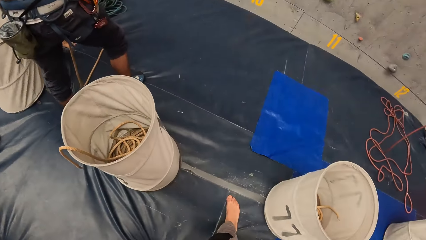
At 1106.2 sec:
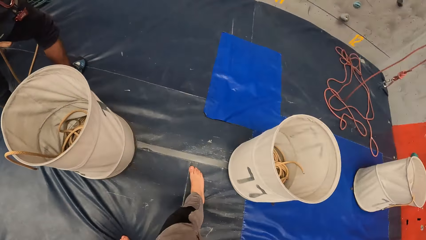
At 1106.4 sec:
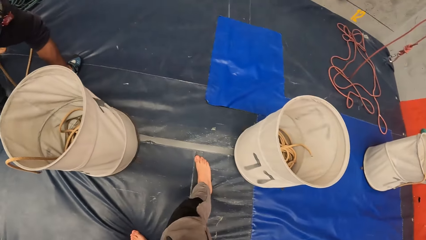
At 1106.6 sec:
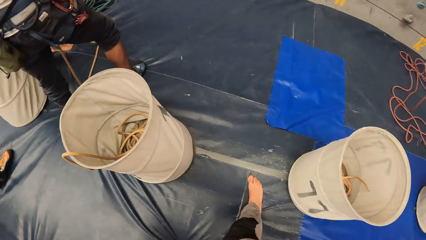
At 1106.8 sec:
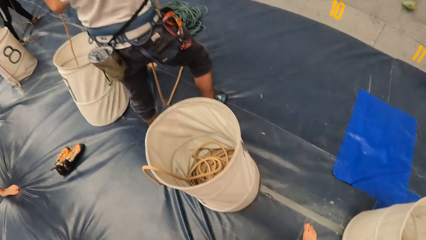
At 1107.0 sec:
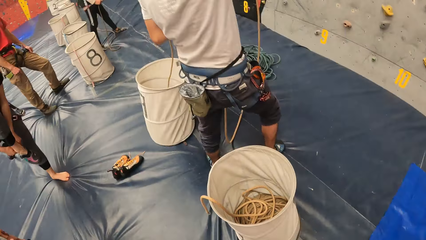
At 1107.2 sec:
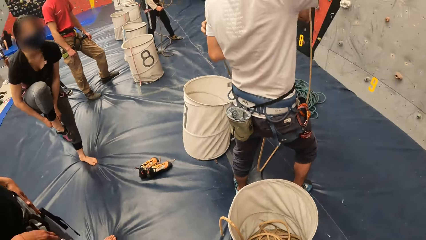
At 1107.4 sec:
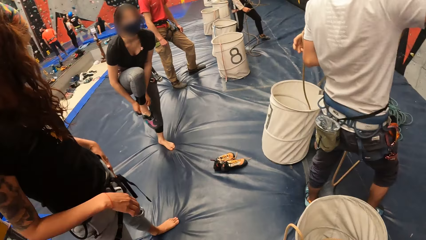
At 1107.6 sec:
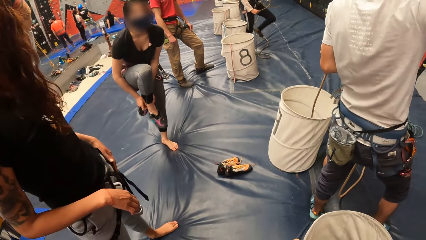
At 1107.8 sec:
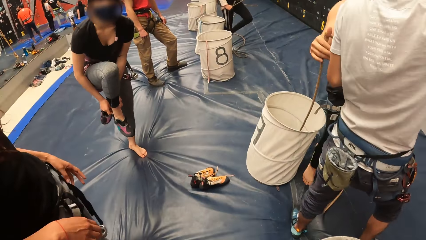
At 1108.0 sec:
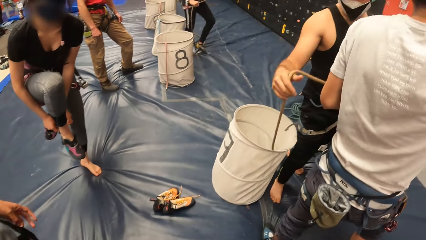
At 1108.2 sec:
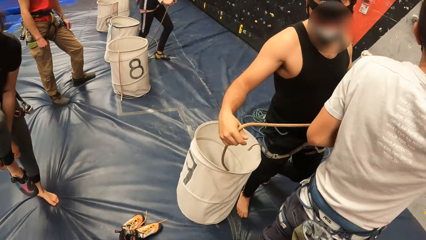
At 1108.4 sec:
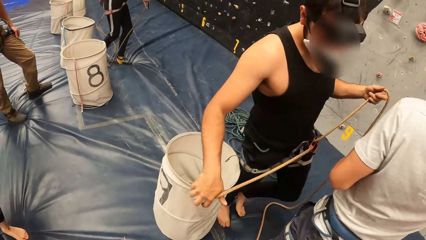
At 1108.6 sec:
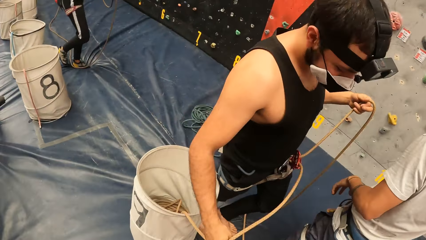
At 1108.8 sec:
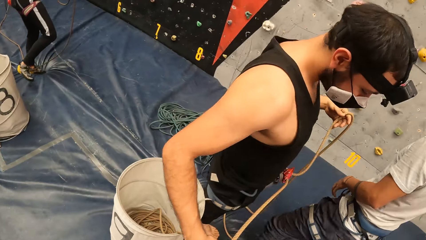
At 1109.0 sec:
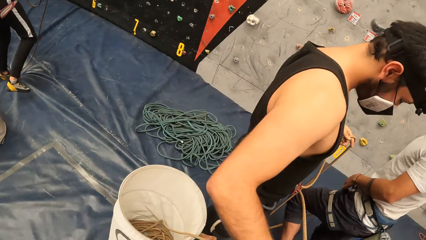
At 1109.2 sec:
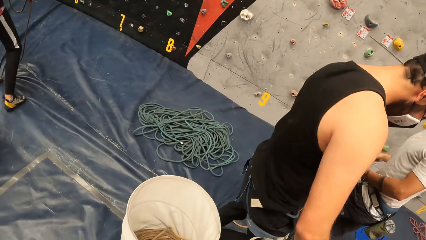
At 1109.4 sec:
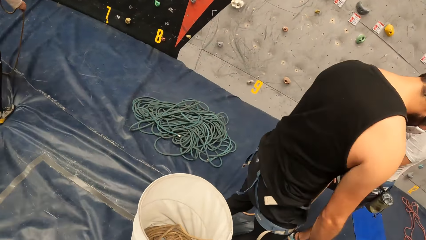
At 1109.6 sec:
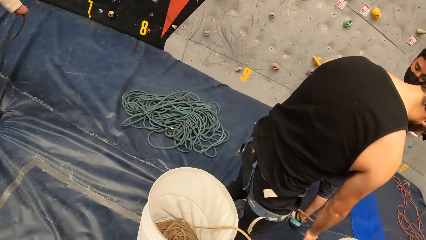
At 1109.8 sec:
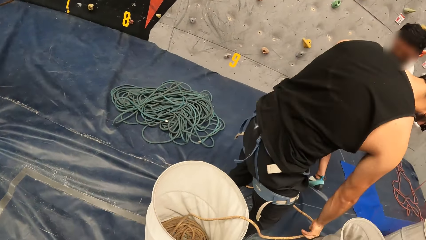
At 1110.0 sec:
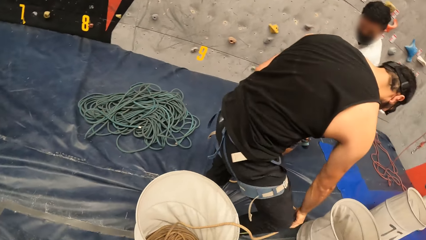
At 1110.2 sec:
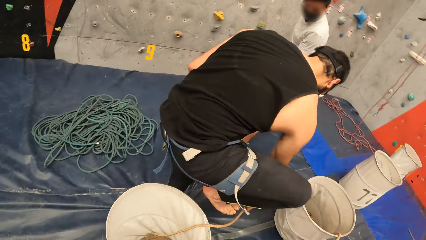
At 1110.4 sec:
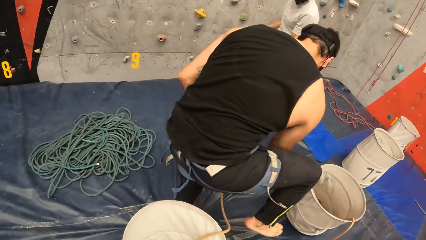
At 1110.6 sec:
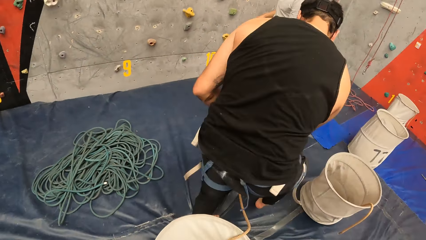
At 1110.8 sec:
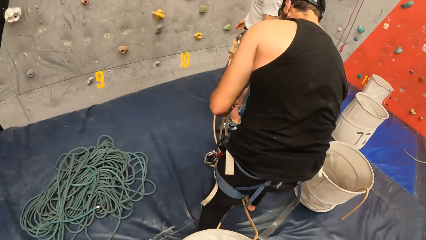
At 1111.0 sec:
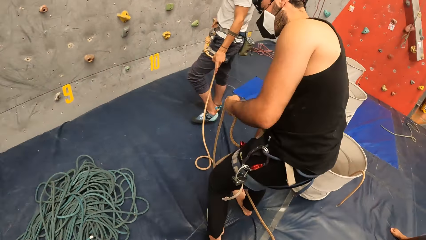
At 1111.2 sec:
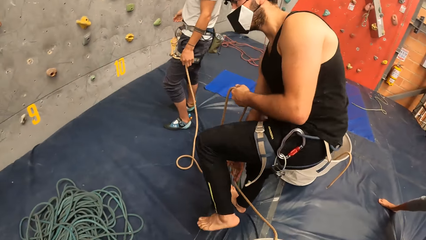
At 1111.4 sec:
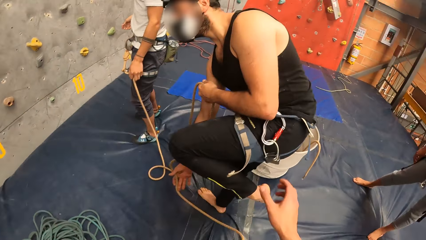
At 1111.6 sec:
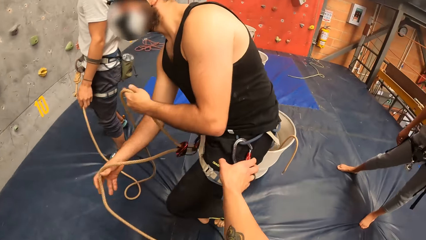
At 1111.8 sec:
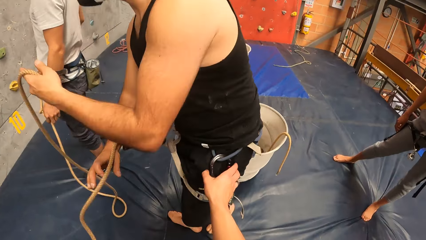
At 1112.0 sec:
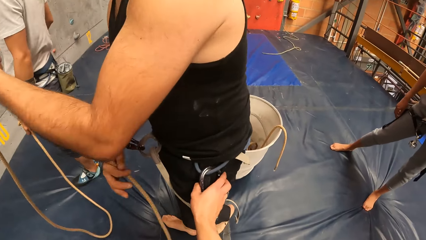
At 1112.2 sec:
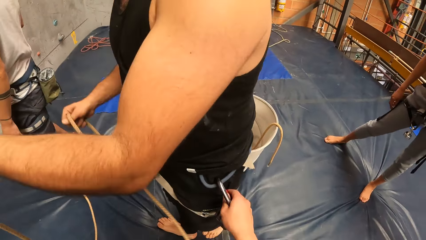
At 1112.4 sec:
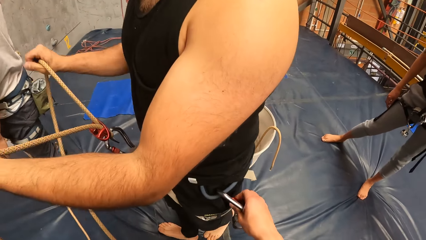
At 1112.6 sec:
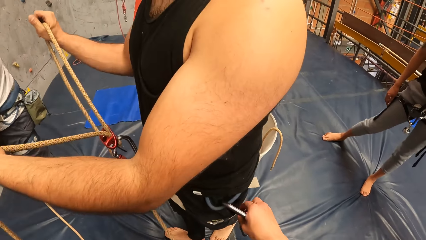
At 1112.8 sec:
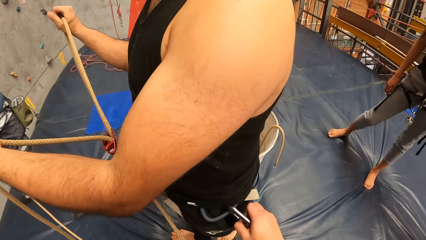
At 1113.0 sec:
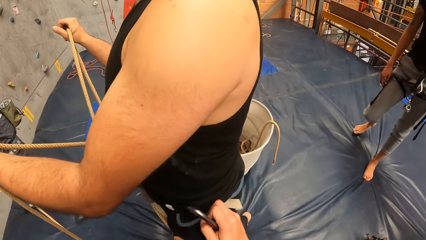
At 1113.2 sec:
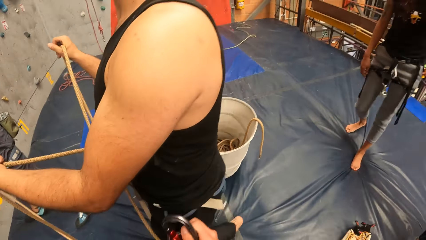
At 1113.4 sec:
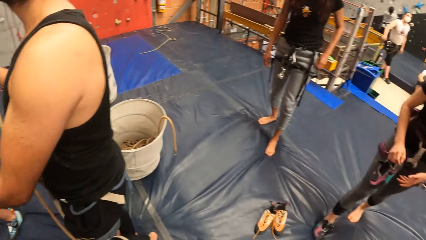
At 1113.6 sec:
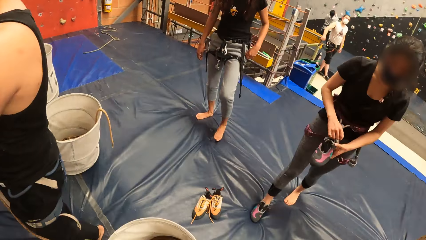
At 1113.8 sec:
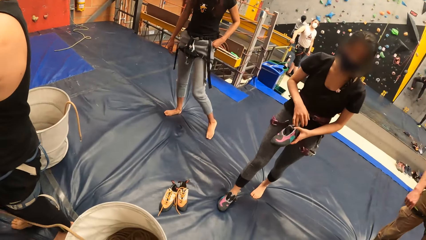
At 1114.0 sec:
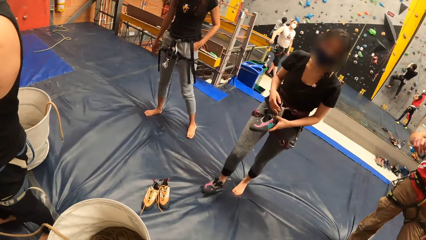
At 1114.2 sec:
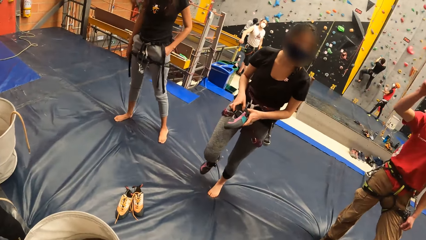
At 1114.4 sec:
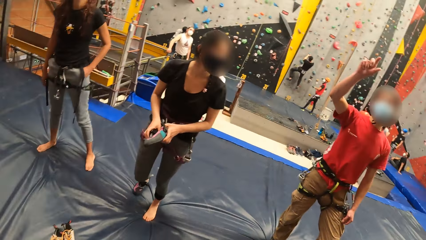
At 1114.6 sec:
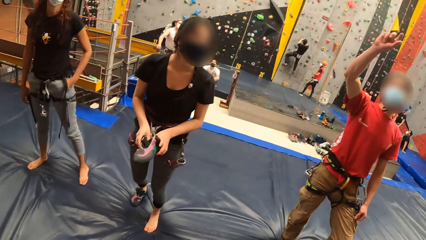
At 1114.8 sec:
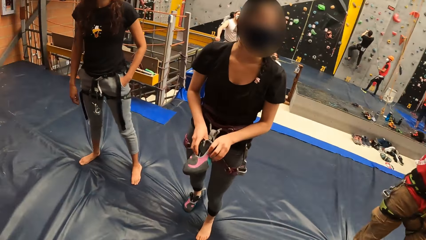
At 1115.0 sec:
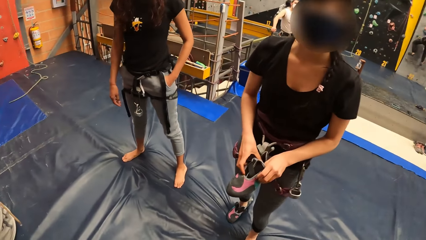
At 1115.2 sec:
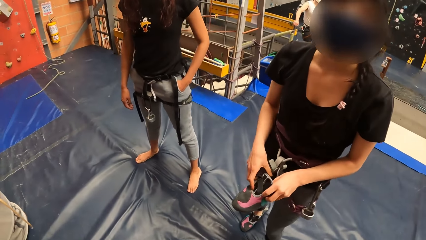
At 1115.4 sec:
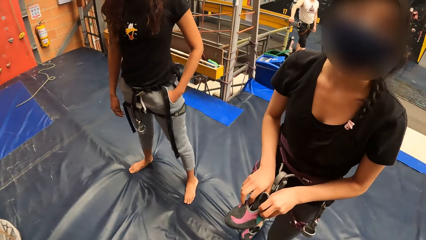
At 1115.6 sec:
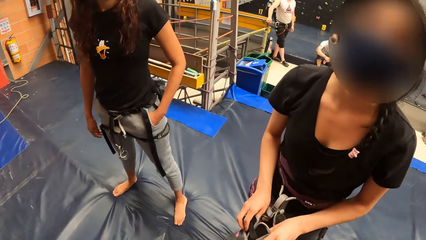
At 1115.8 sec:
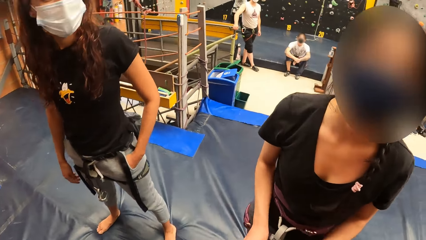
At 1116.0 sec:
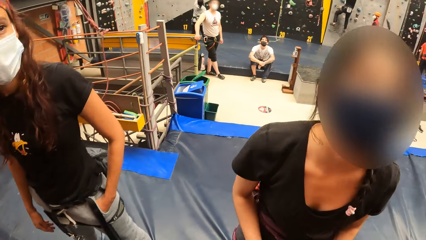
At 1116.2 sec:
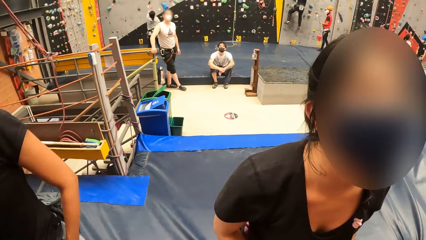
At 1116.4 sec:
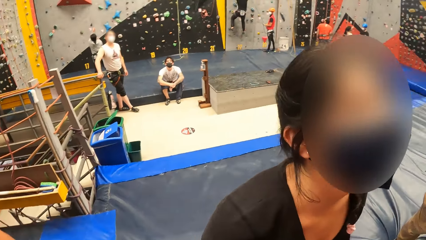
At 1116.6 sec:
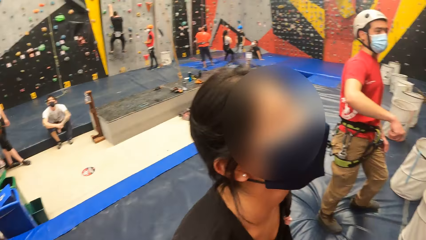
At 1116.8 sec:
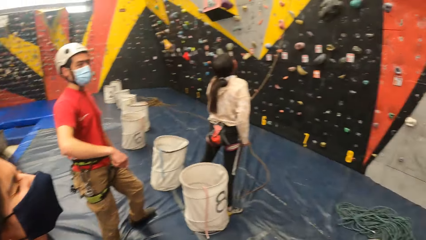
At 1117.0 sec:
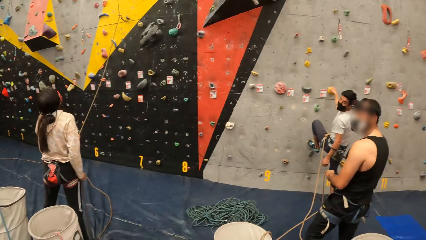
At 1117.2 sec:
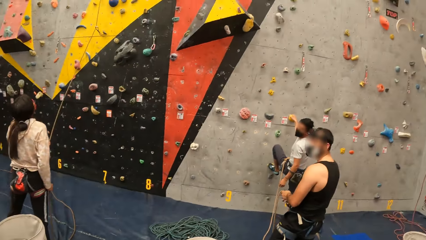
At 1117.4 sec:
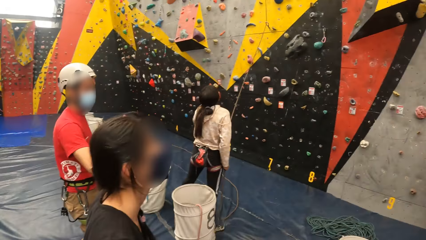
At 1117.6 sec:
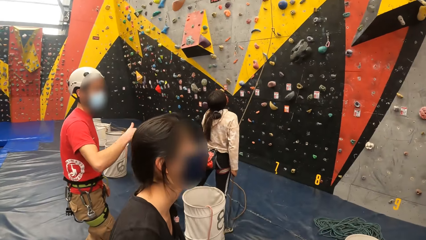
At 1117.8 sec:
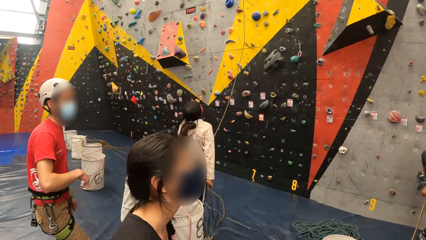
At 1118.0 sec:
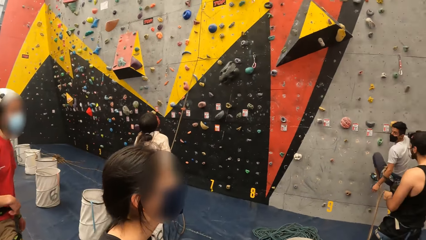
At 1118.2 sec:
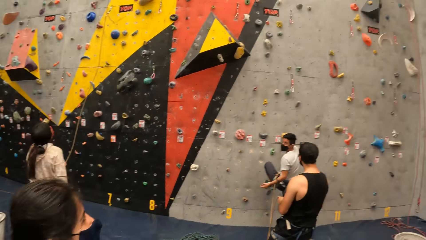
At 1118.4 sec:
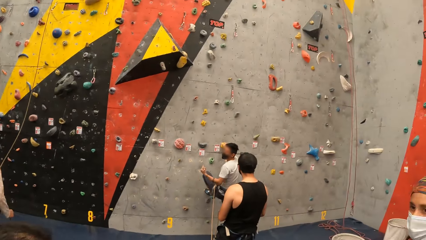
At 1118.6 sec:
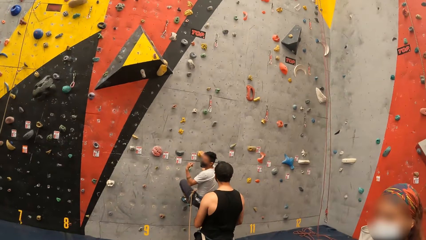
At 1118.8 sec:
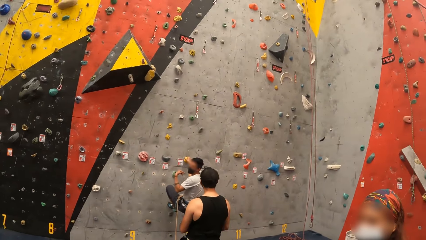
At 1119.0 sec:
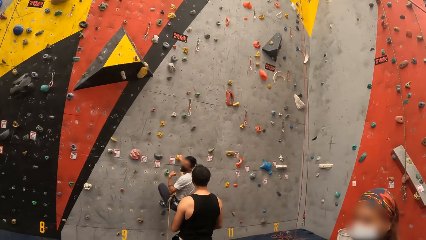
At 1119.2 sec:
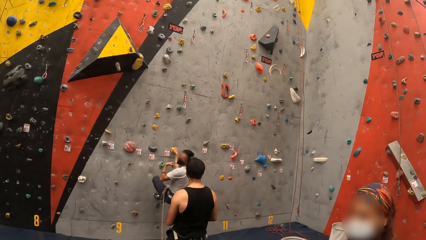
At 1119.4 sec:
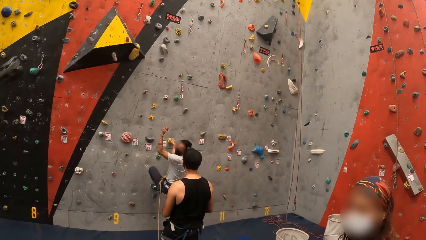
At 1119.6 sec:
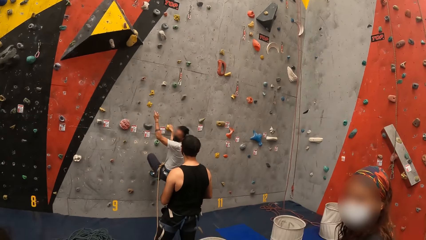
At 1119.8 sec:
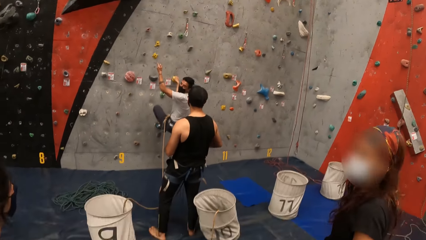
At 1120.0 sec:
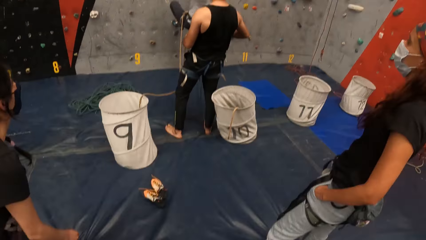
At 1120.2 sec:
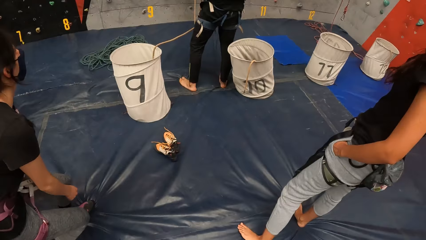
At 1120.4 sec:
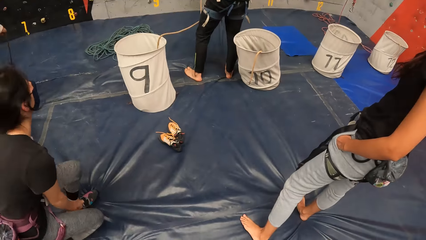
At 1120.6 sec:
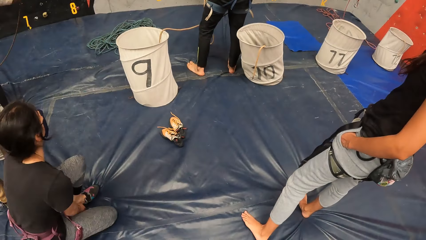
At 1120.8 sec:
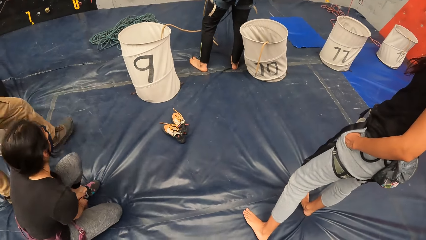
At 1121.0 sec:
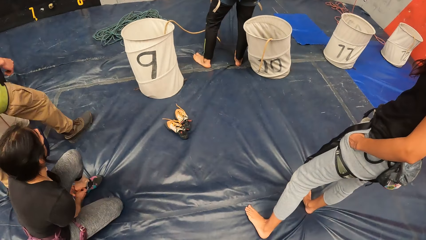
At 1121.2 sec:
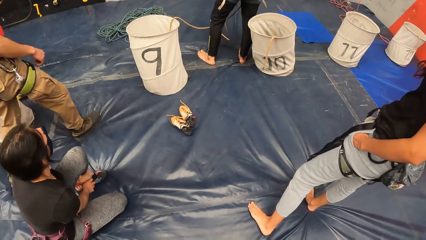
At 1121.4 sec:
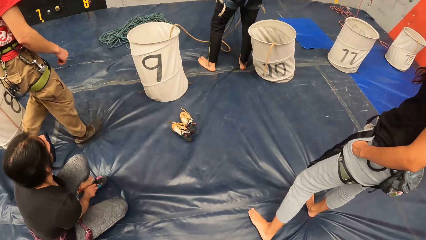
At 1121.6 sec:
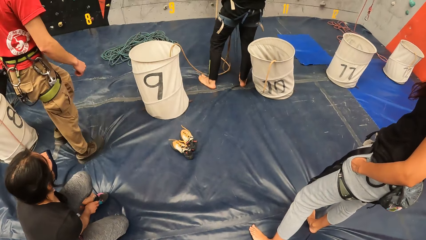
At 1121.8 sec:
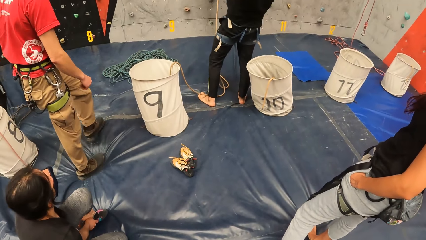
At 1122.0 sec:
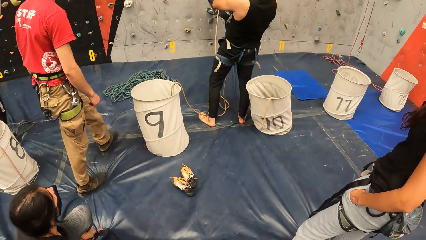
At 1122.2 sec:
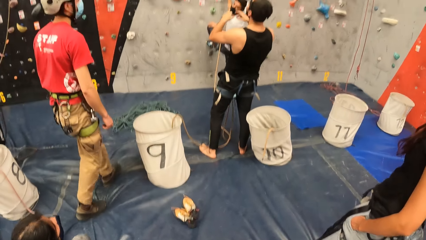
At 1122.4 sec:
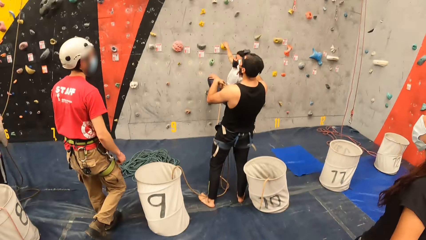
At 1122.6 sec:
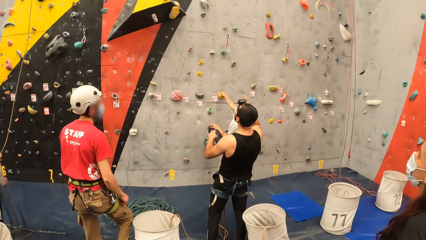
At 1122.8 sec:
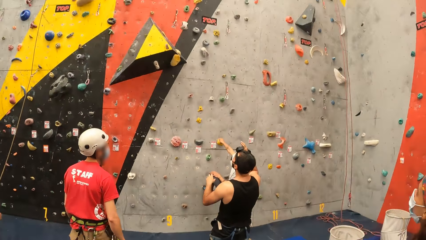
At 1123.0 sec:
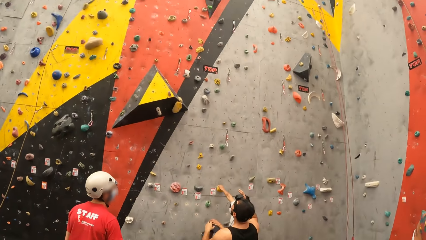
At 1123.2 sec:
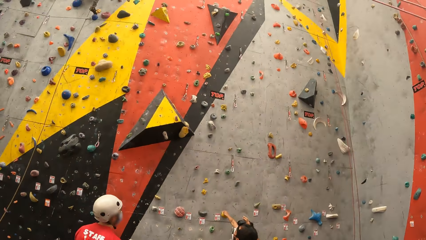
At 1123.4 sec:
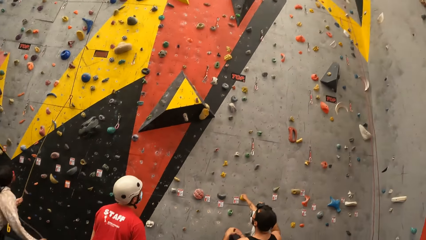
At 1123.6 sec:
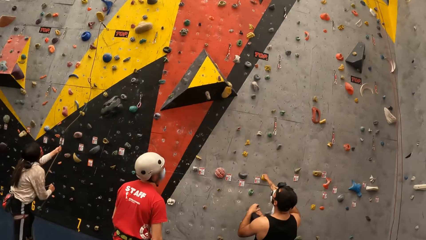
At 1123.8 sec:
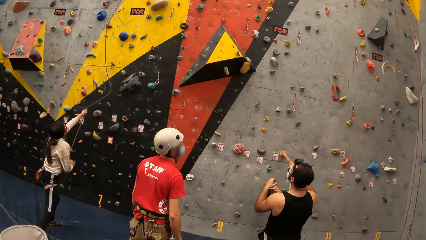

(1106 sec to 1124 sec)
The camera wearer walks in the house. A man unties a rope. The camera wearer holds the rope. They hold a hook. They stand in the house. A woman wears a shoe.
